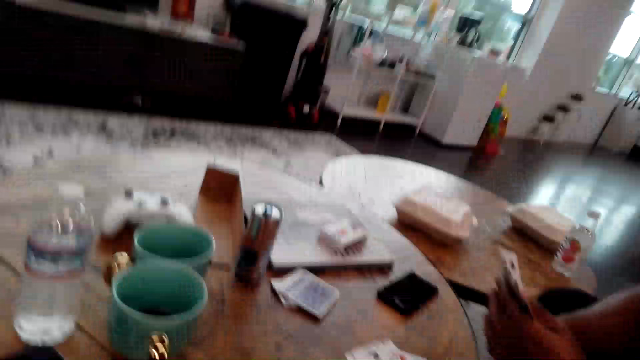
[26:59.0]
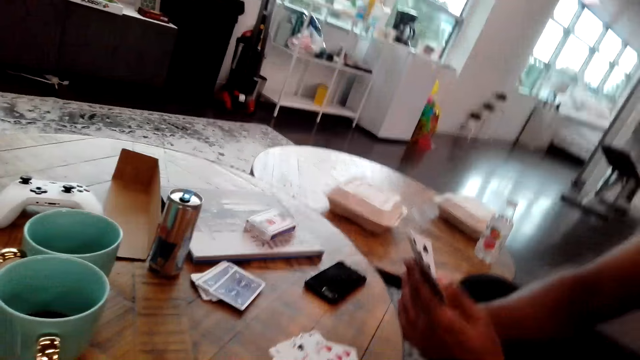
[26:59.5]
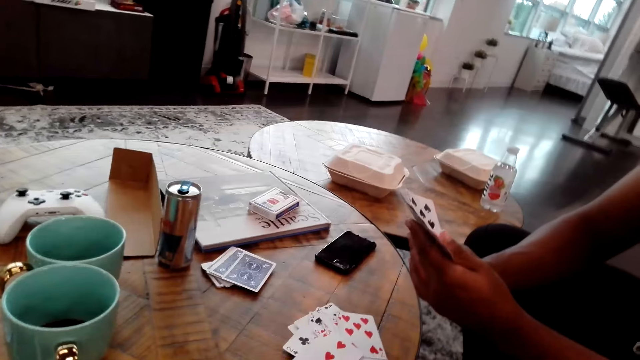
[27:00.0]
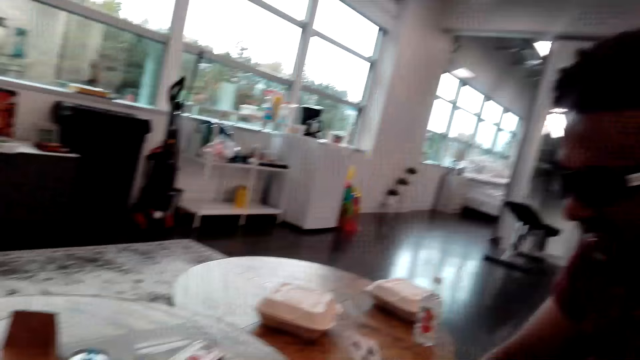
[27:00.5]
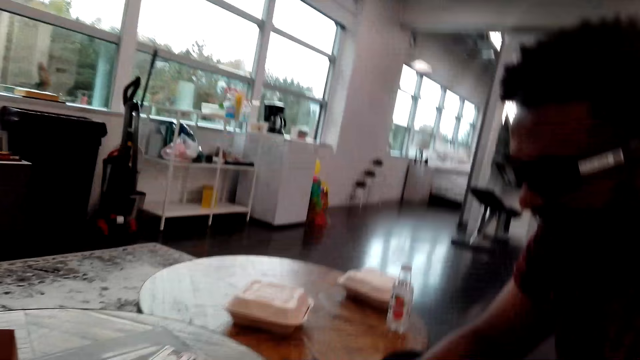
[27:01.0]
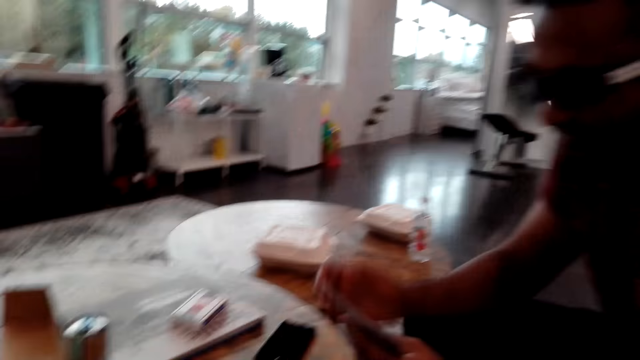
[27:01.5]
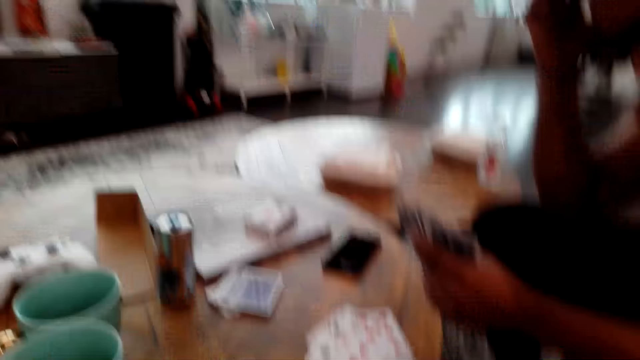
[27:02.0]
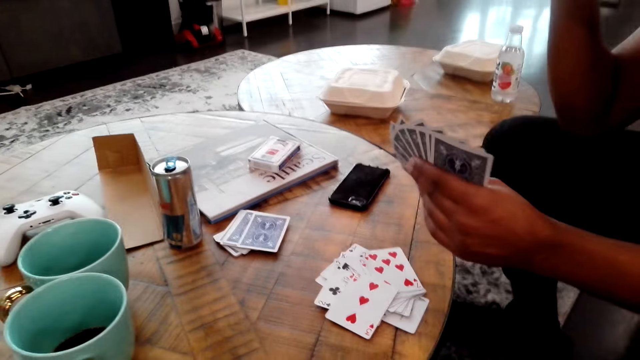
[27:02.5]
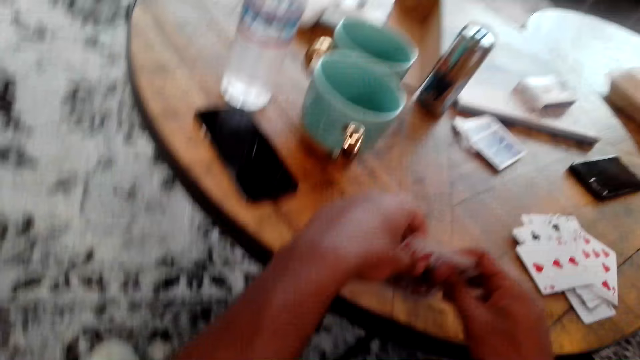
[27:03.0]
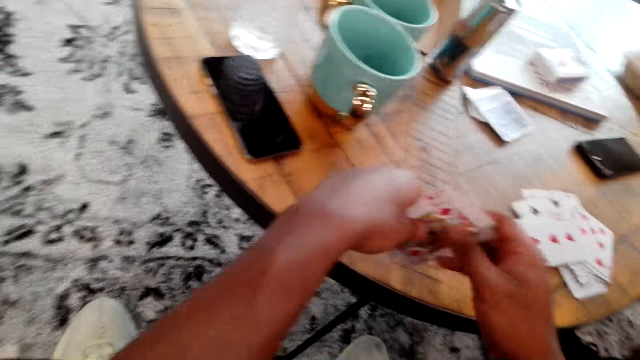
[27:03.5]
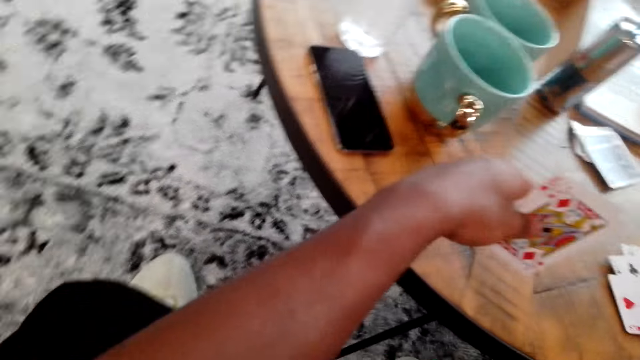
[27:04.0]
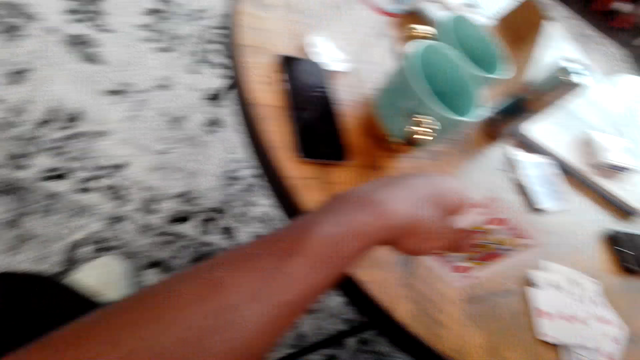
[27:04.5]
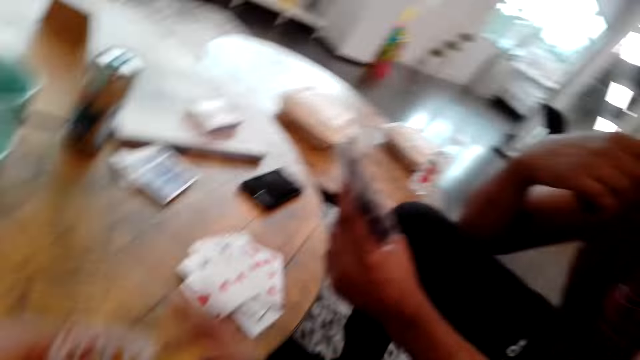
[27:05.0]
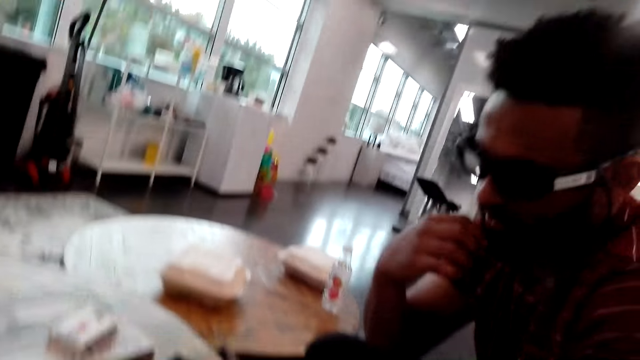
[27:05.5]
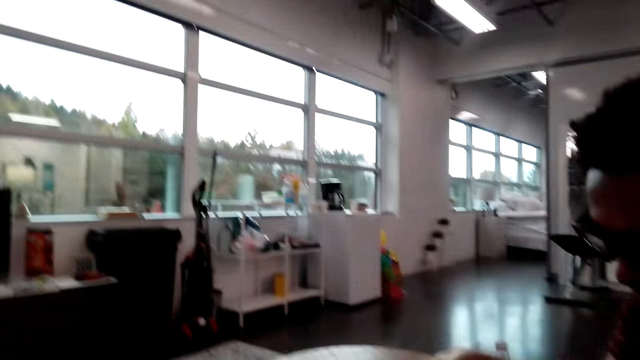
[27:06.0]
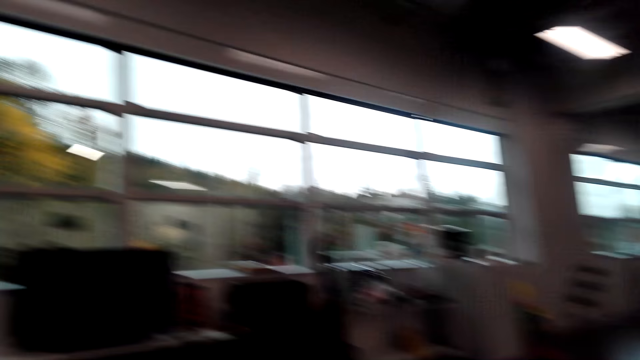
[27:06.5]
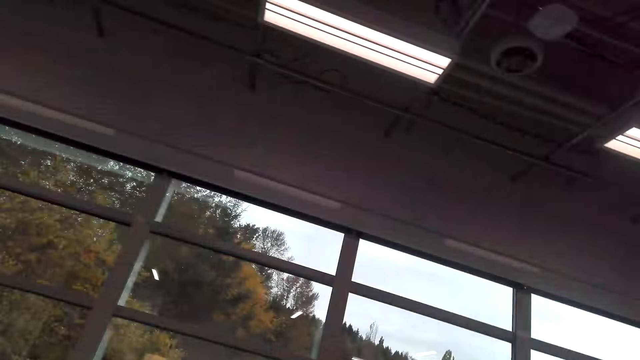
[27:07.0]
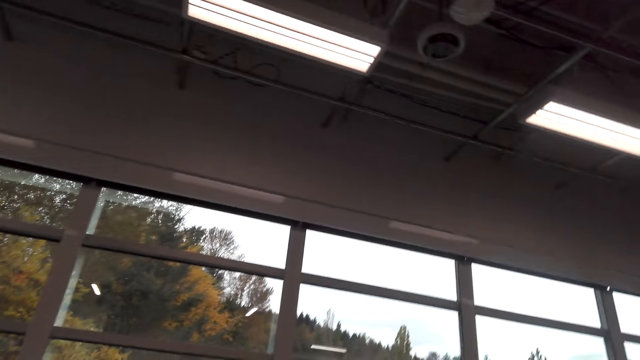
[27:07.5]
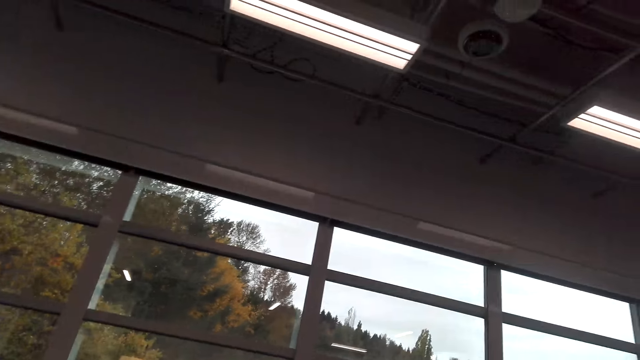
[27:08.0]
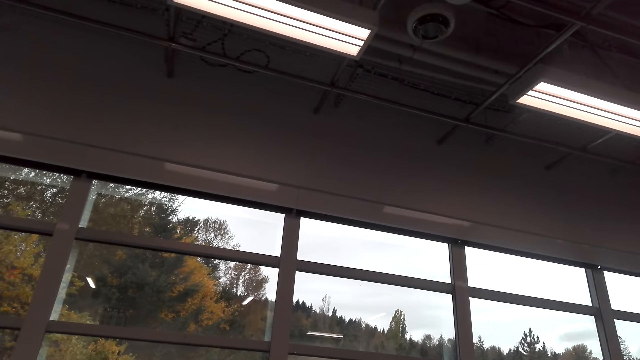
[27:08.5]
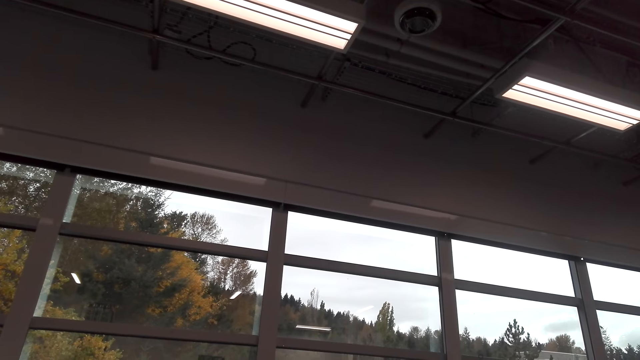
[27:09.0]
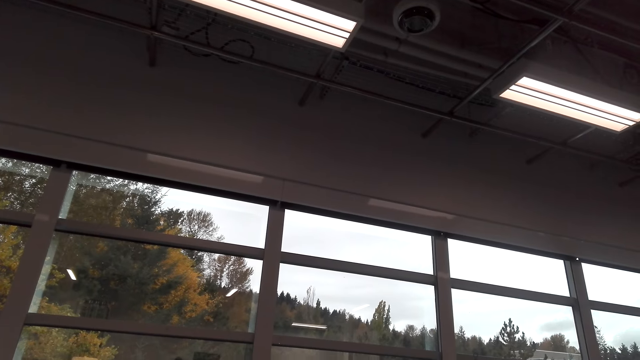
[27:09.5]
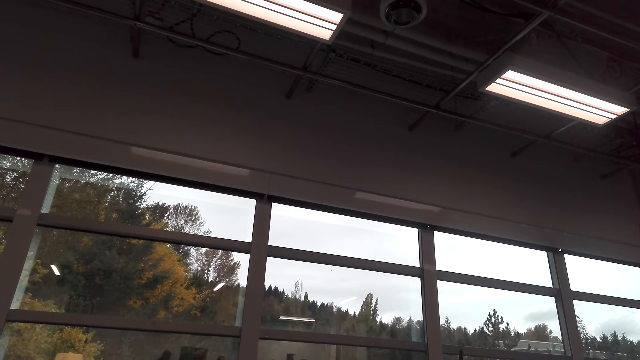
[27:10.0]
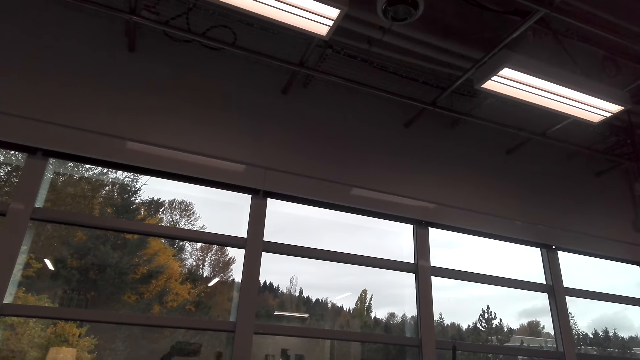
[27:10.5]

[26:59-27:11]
A man holds the head. The camera wearer arranges the cards. The man holds the chin. The camera wearer looks around the room.

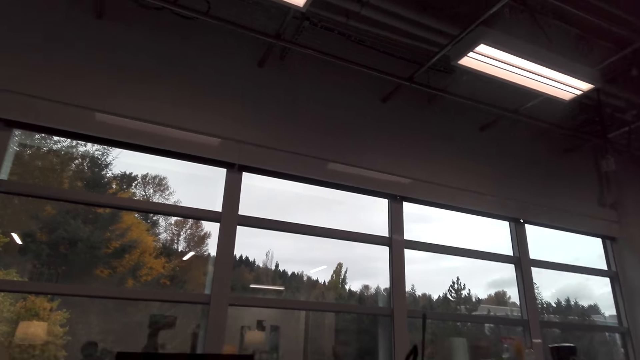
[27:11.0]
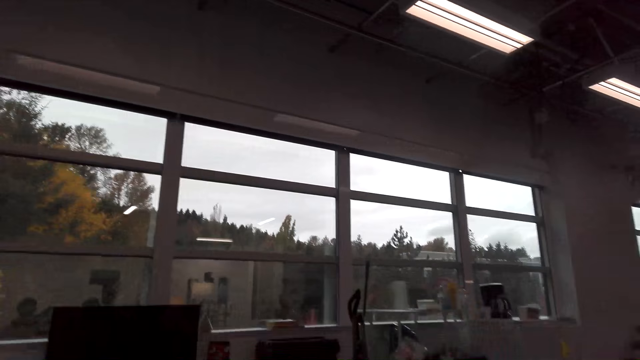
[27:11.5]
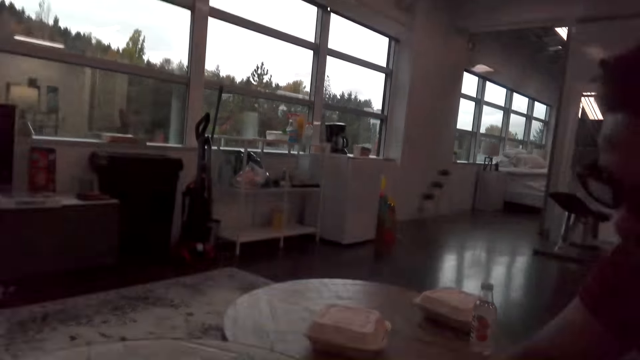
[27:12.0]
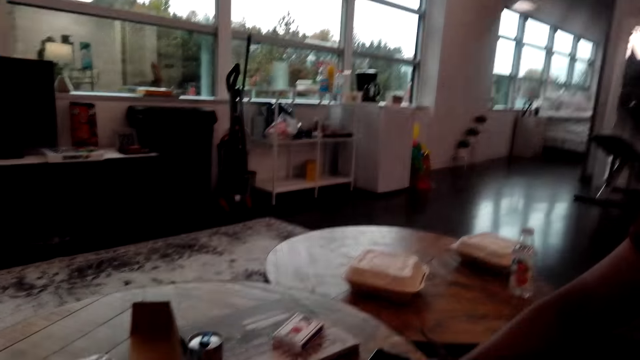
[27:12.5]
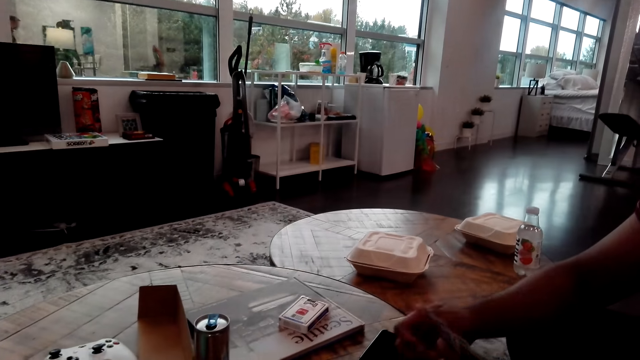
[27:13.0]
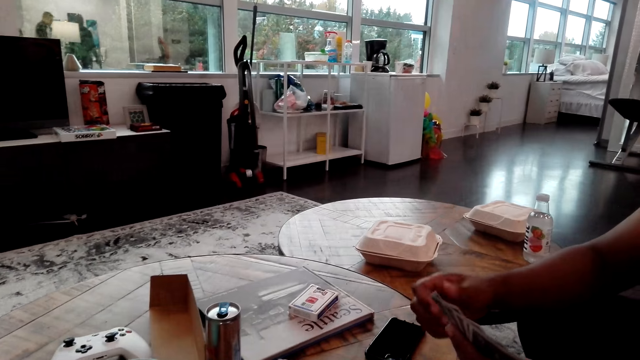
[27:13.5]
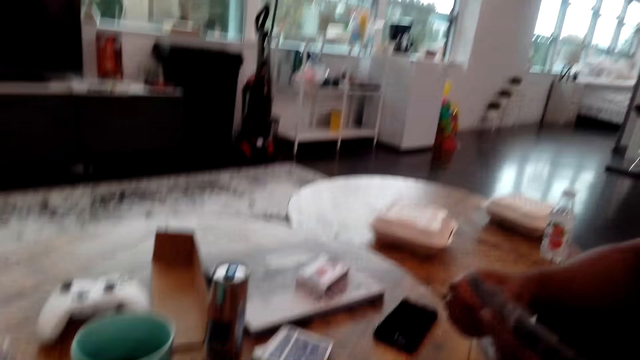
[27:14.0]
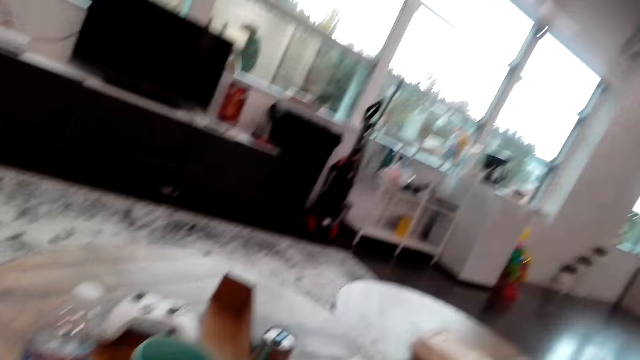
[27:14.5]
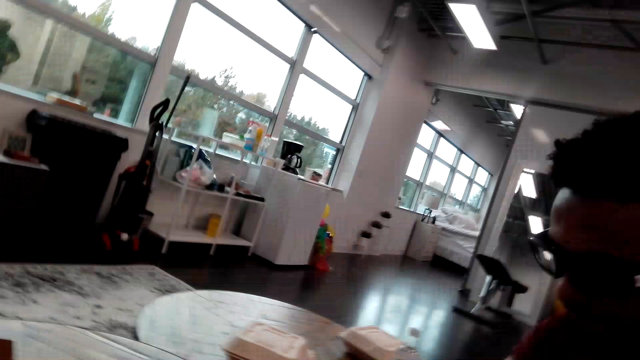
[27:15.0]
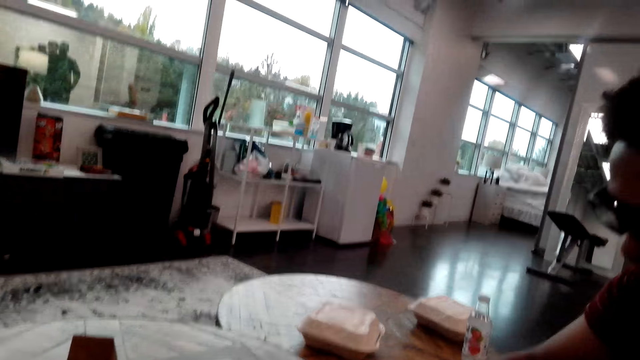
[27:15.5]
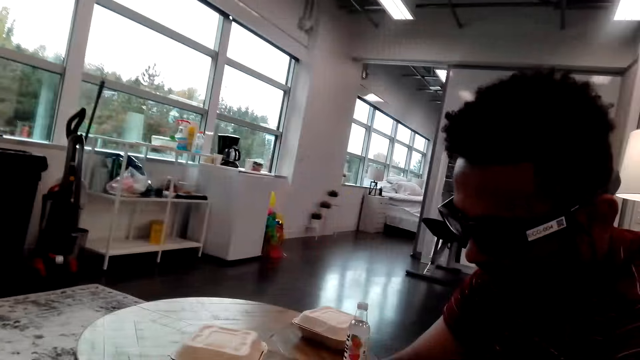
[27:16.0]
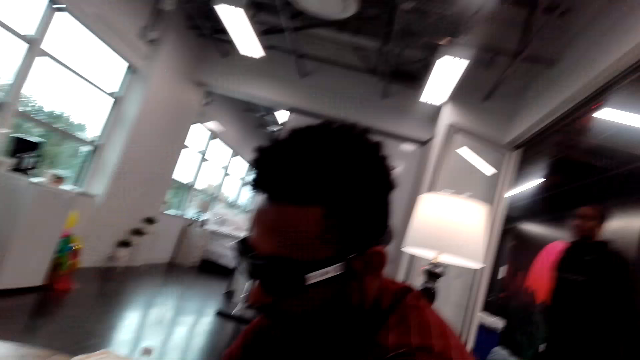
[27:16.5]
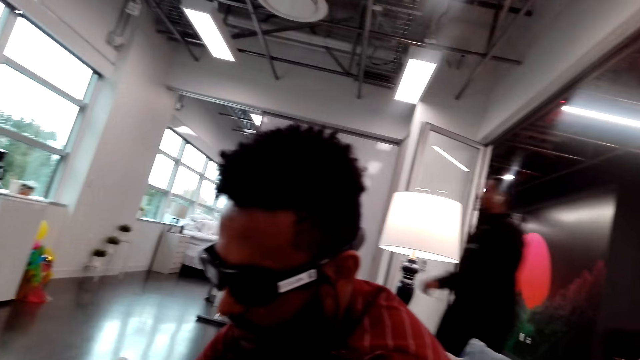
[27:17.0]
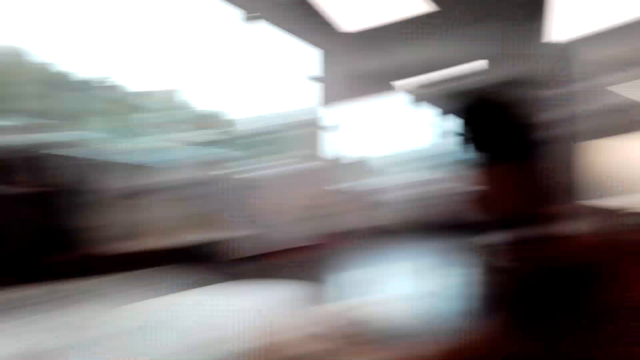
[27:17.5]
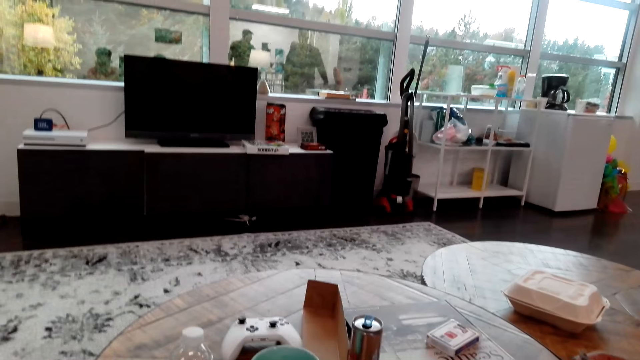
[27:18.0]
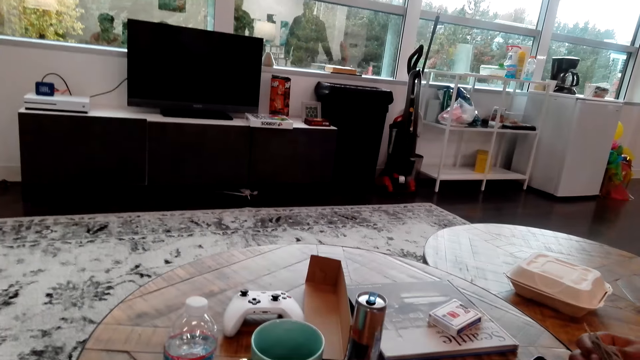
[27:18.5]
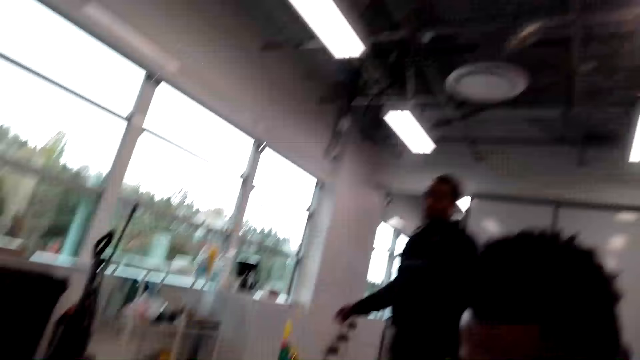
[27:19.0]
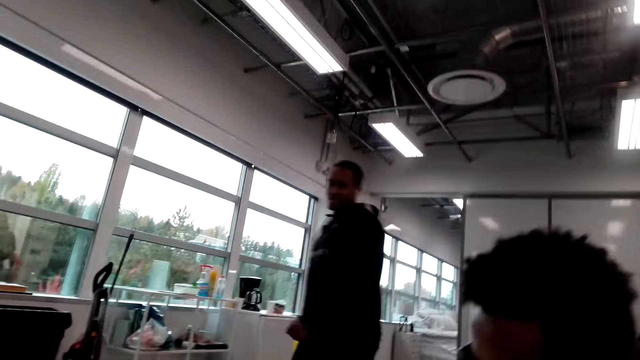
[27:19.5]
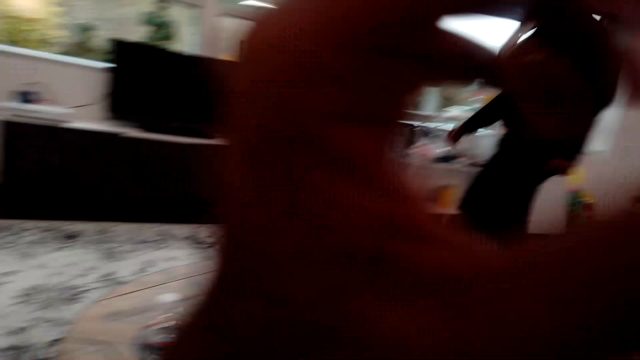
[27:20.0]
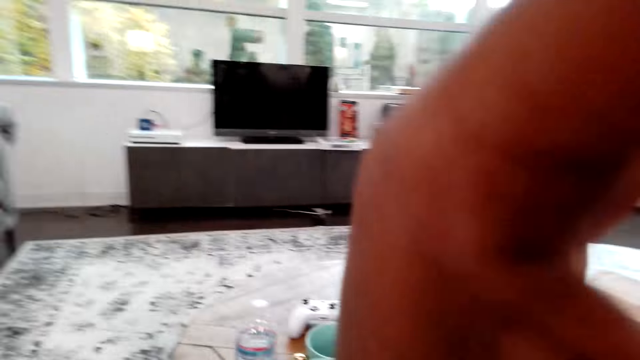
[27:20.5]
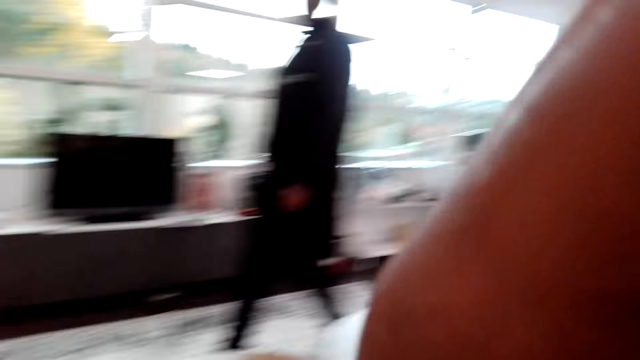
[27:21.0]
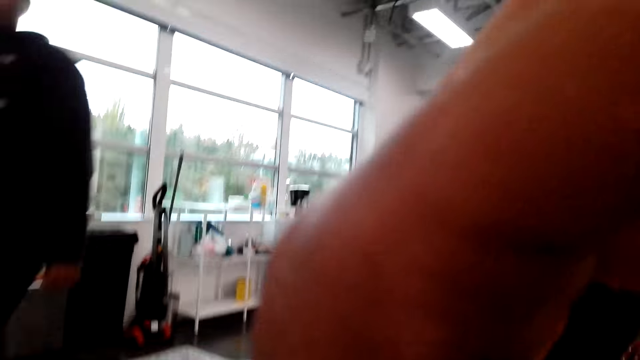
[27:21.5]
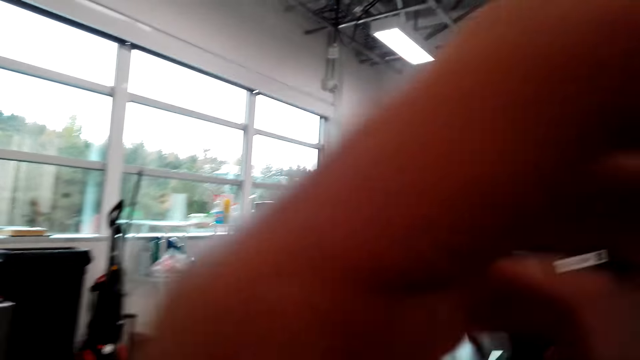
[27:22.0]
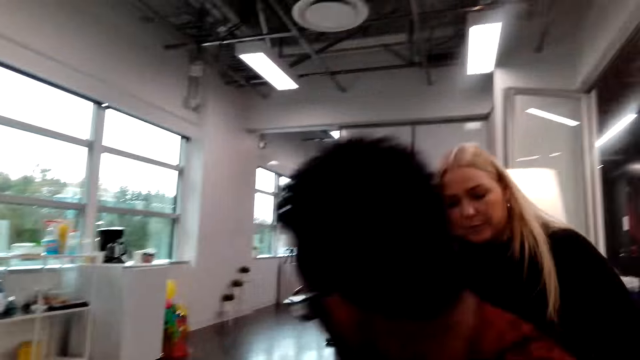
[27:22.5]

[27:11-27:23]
A man arranges the cards. Another man walks around. The camera wearer raises a hand. They lower the hand.
